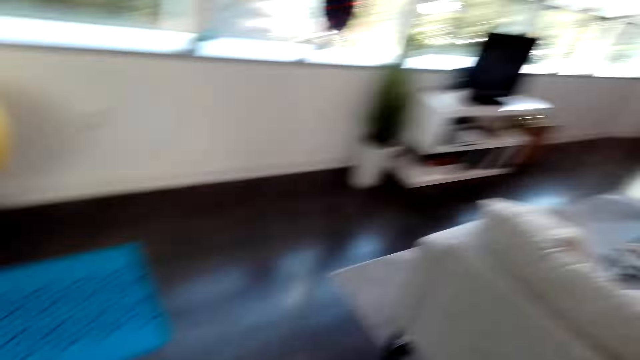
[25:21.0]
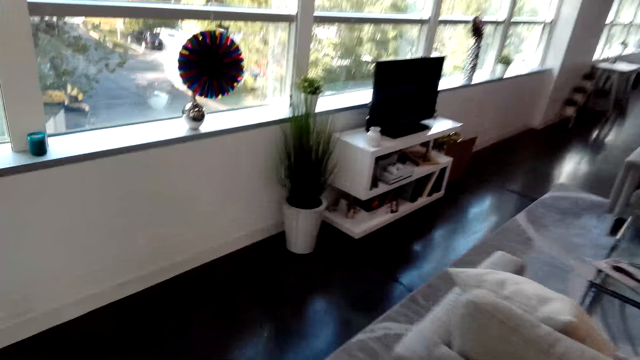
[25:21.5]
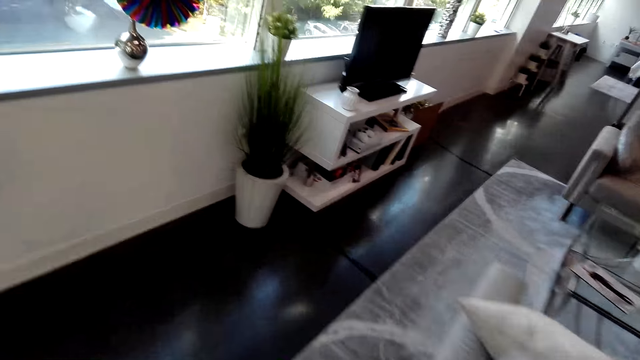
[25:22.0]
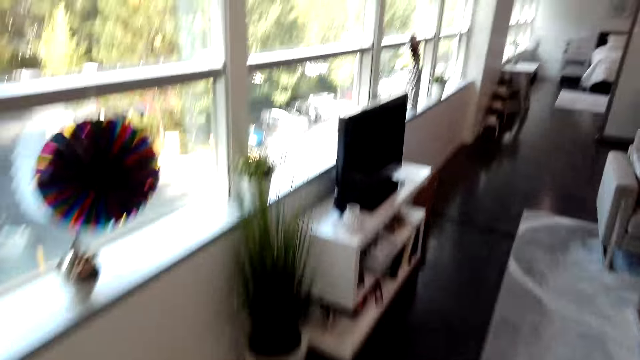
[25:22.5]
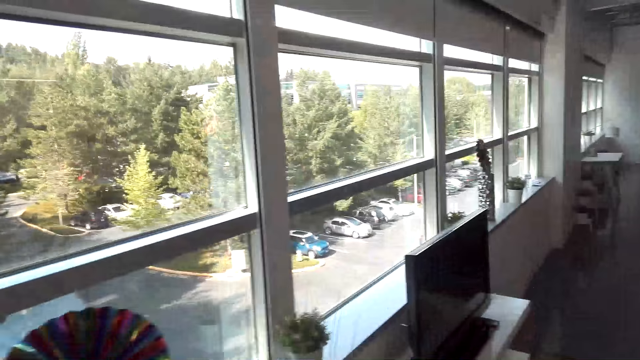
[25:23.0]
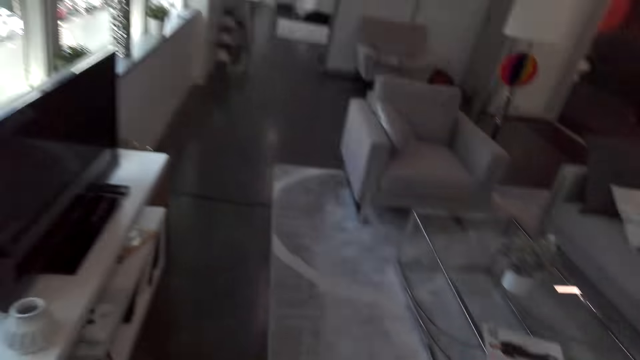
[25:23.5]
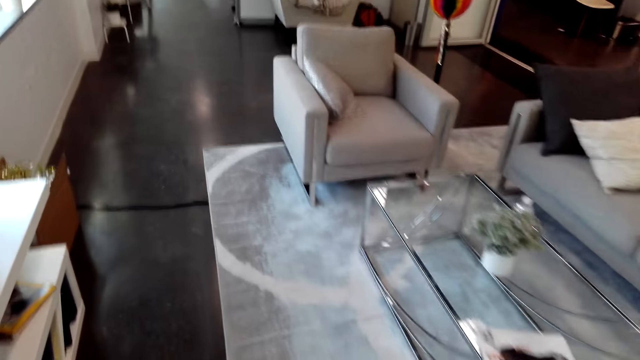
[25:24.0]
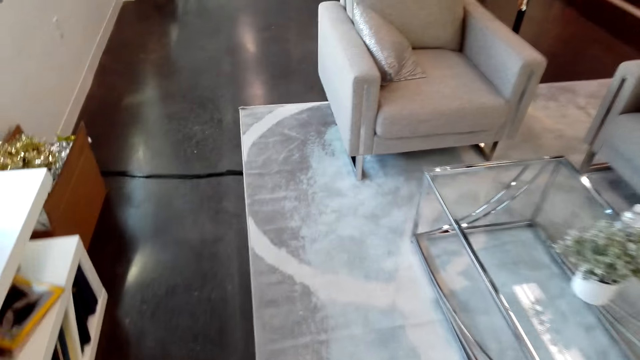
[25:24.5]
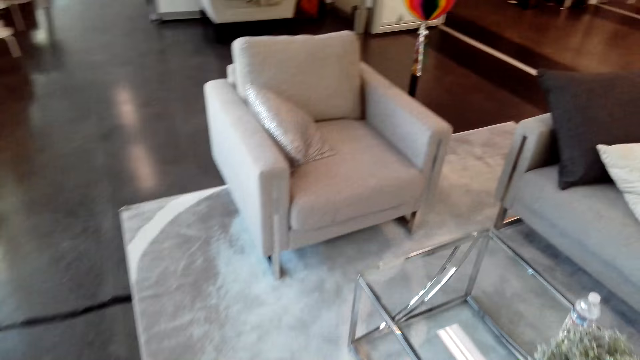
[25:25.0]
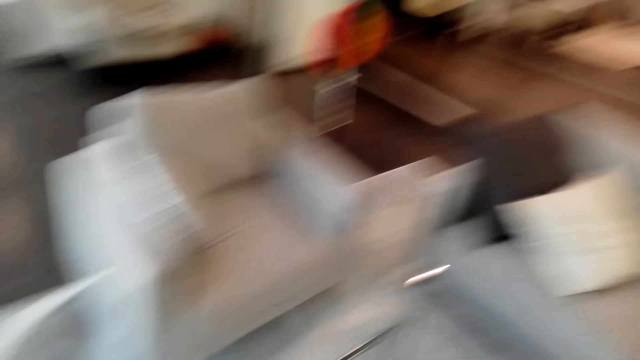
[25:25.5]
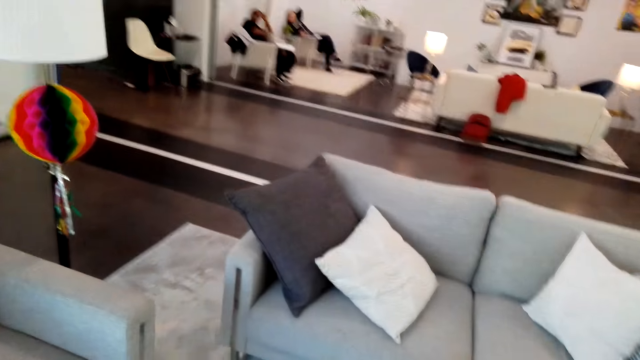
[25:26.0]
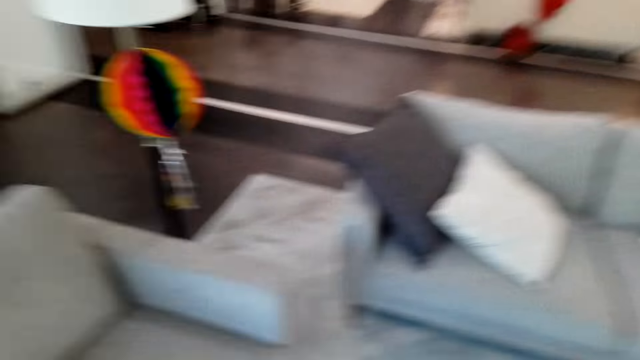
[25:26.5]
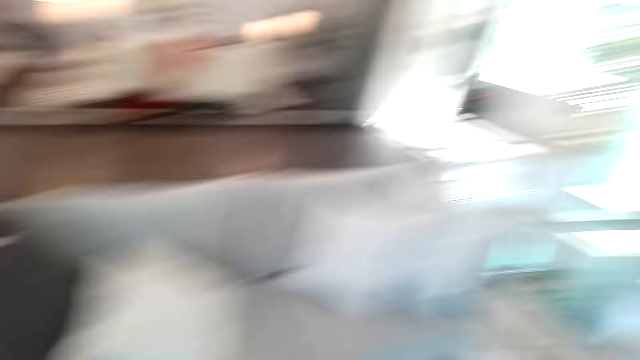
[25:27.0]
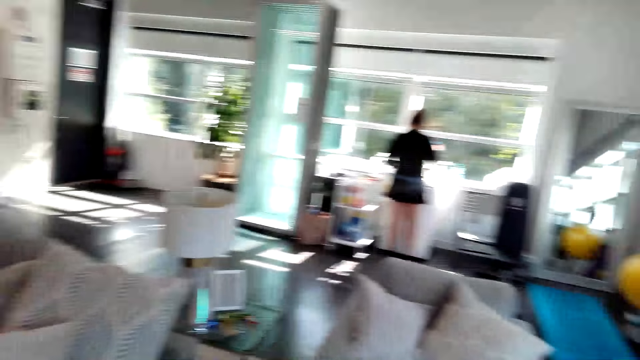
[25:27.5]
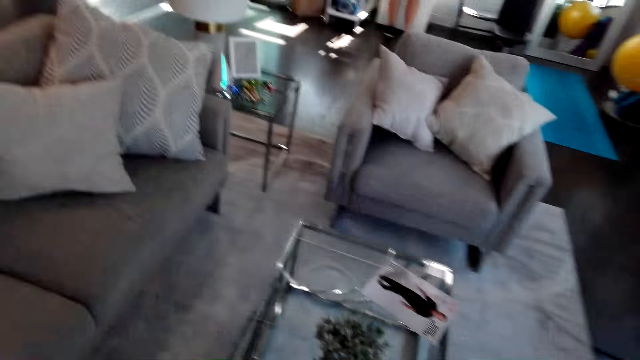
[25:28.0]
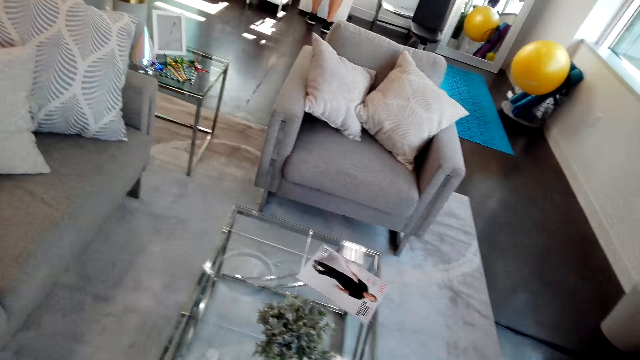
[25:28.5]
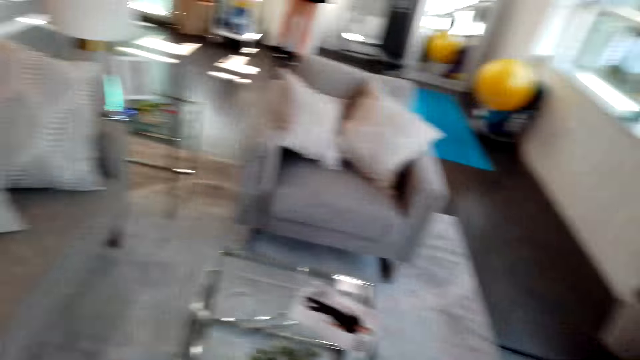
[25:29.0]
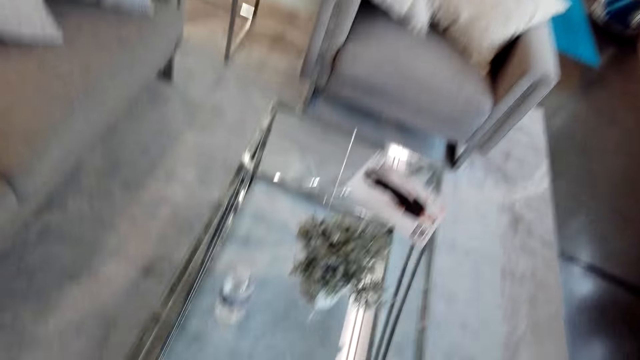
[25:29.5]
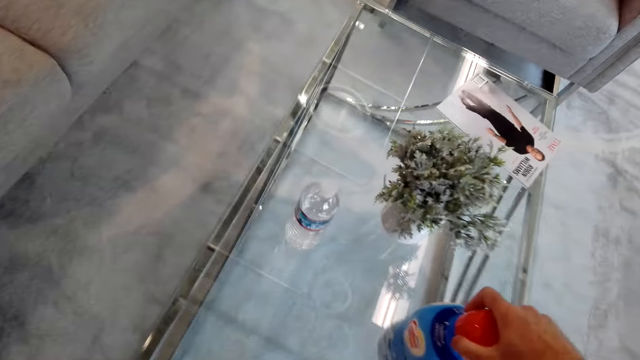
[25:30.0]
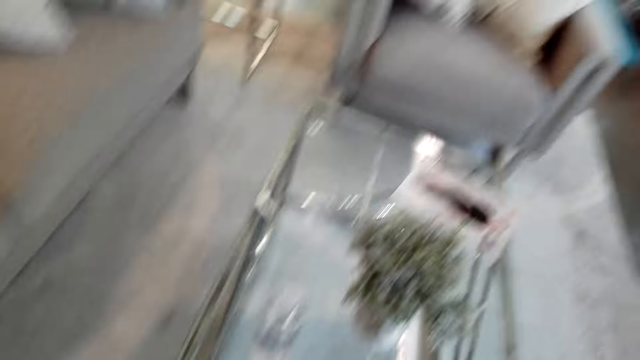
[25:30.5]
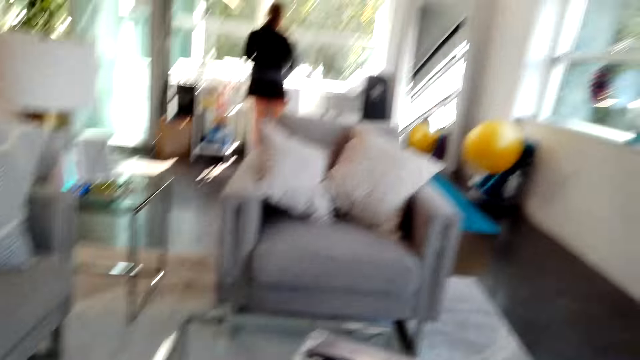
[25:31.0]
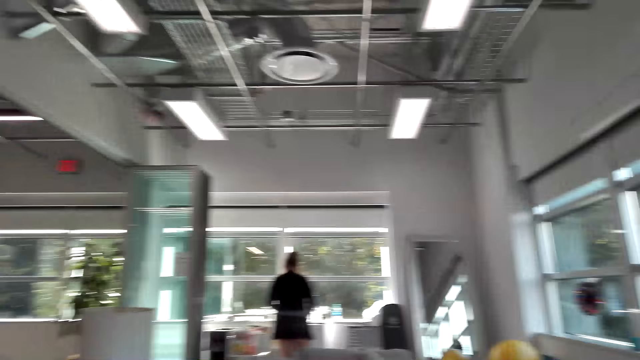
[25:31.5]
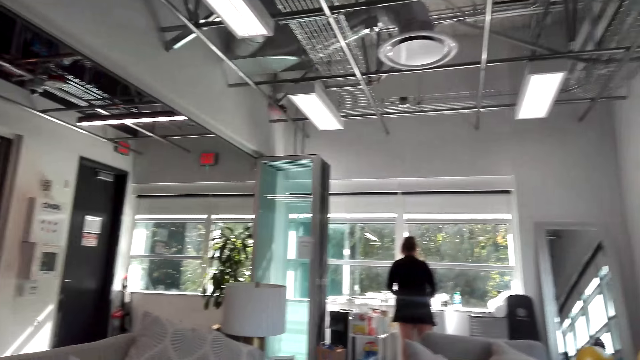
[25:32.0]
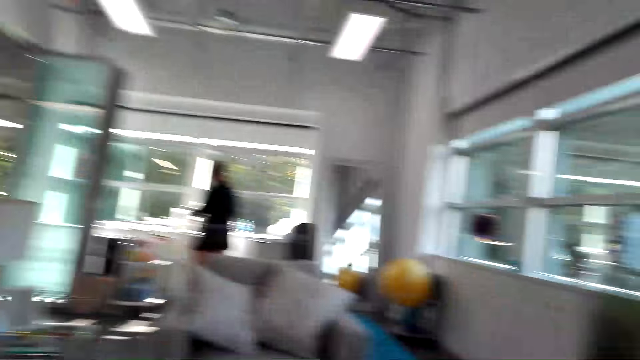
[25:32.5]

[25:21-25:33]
The camera wearer walks in the house. They place the bottle on the table.

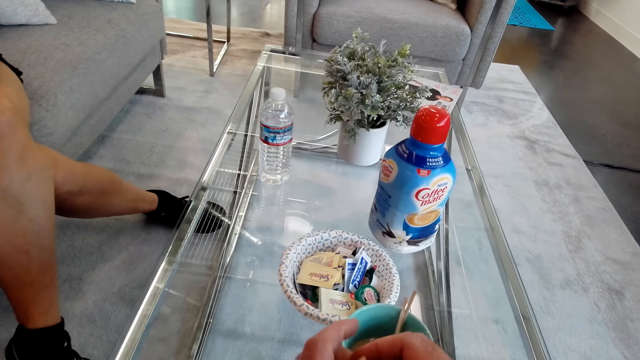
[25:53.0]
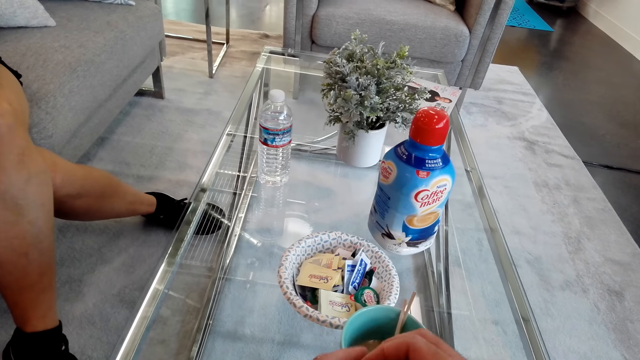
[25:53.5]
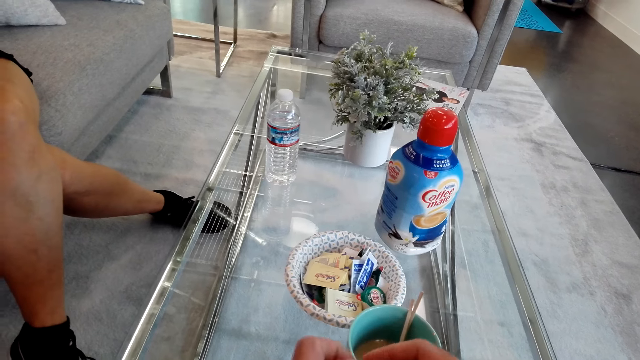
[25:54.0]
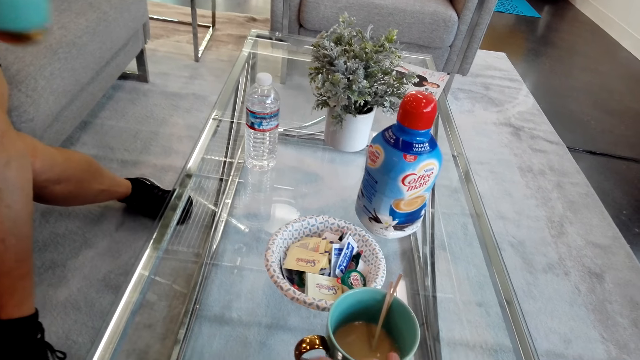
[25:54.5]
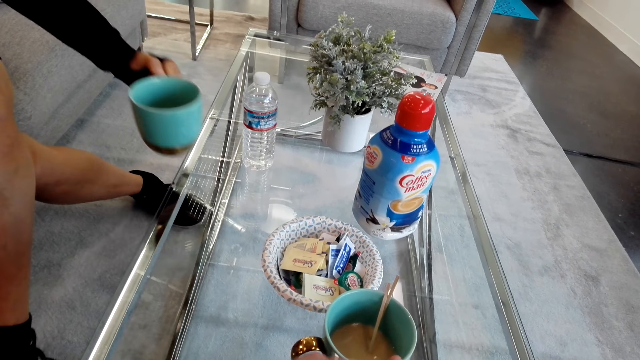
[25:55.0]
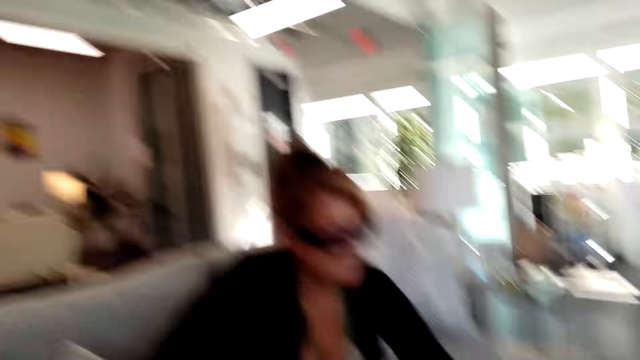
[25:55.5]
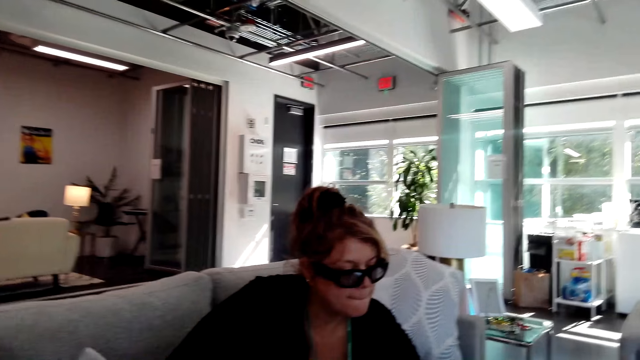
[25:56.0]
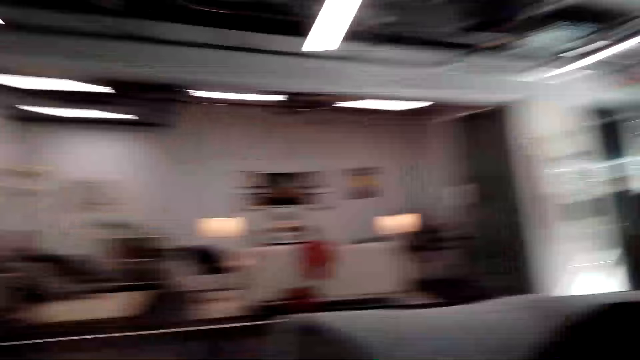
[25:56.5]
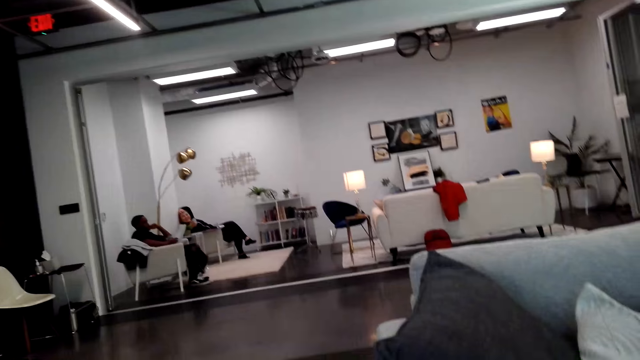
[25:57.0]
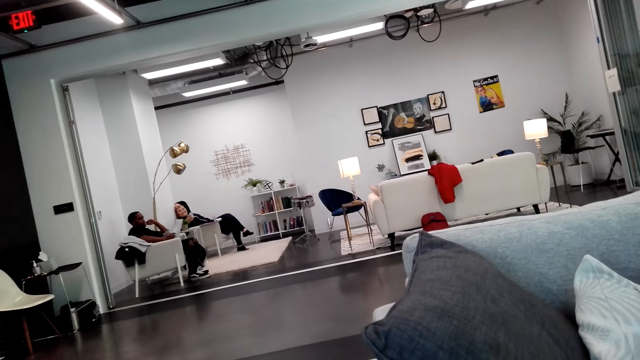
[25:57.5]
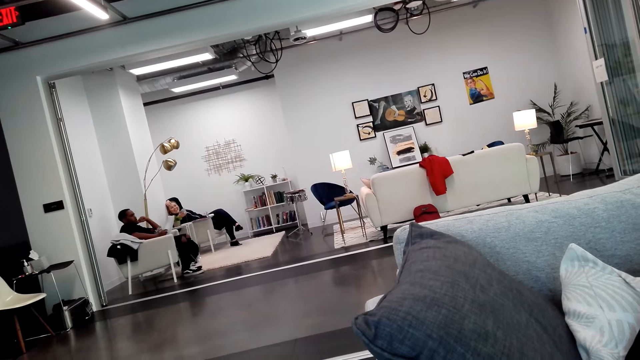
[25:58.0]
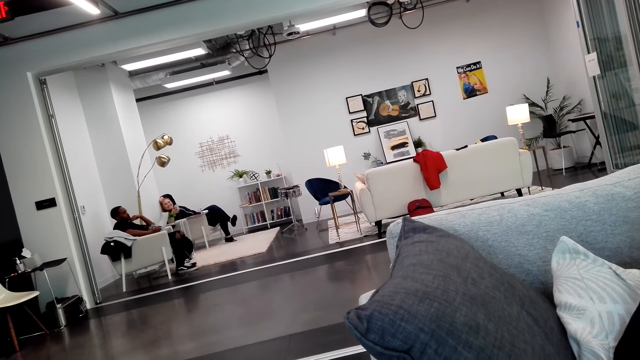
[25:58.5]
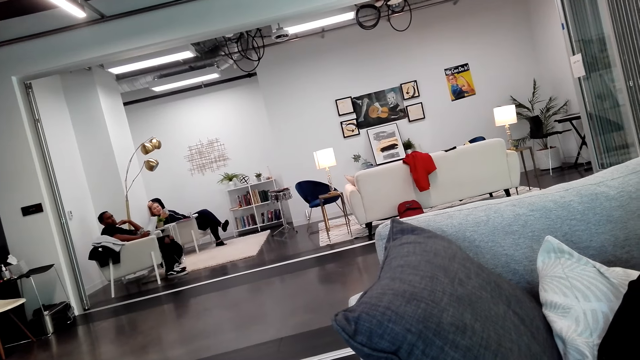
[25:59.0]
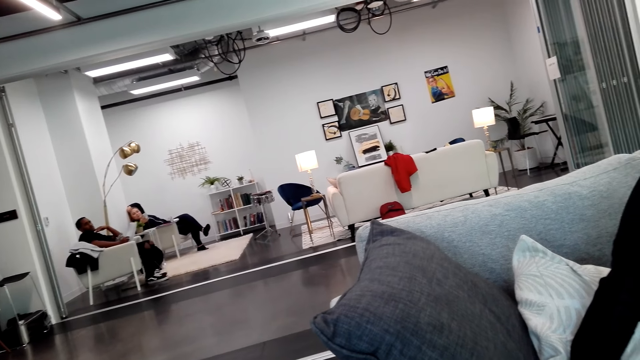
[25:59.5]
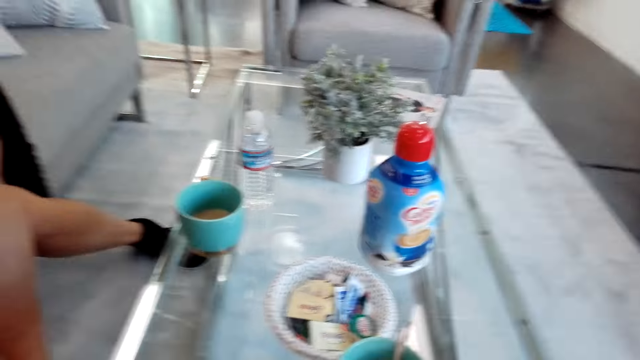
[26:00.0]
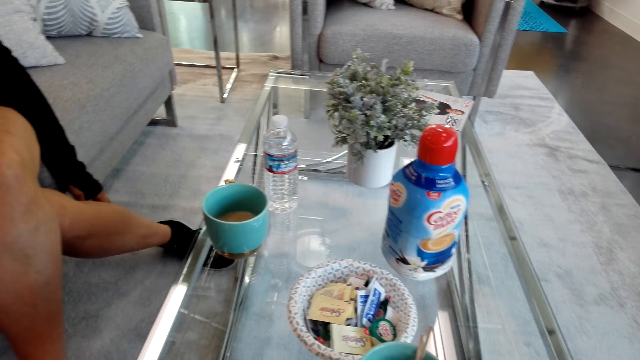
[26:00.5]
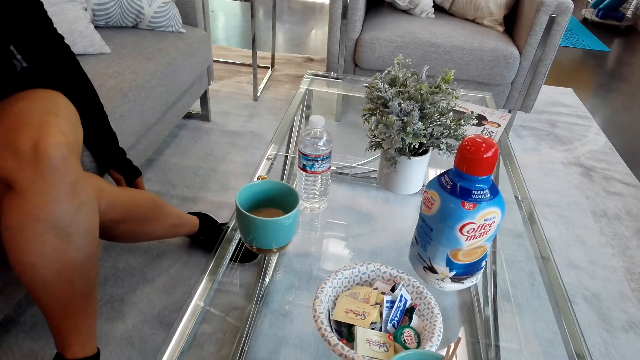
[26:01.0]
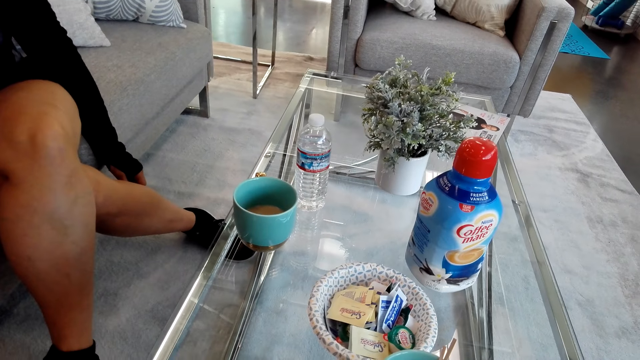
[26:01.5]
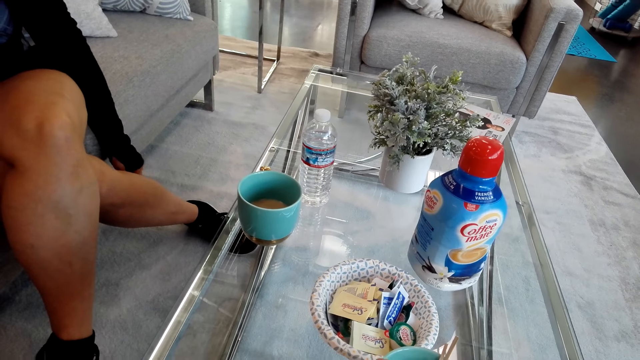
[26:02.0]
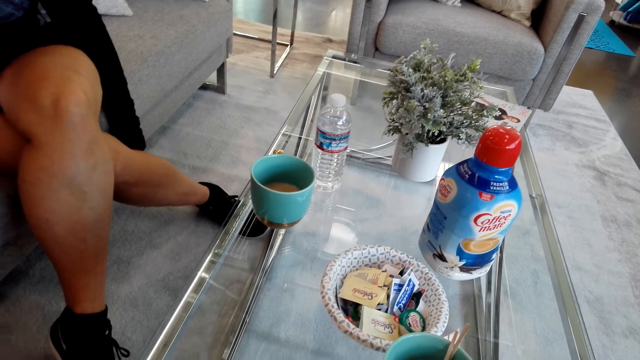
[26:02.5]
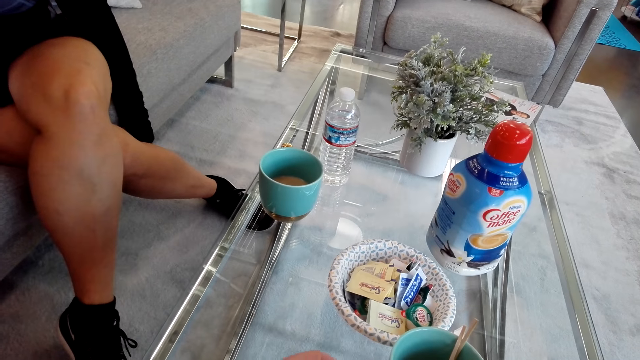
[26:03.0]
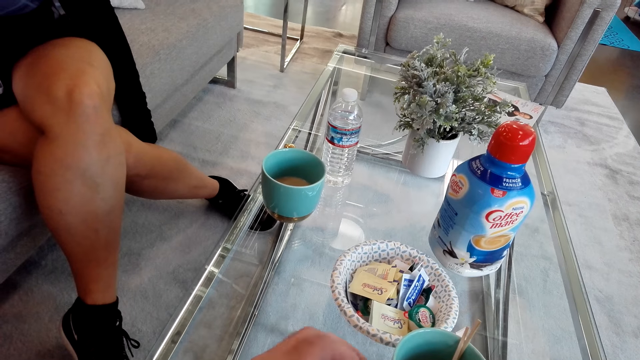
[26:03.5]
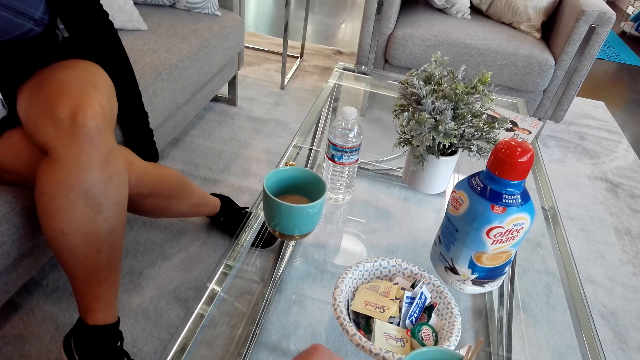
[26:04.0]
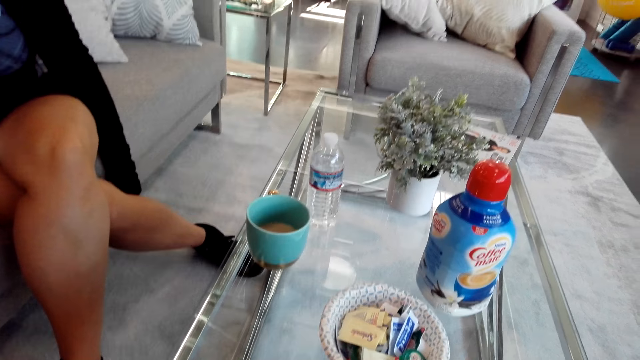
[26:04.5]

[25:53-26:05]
The camera wearer talks to the girl. The girl drinks a tea. The girl puts the tea on the table. The camera wearer eats.
